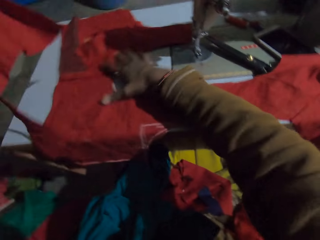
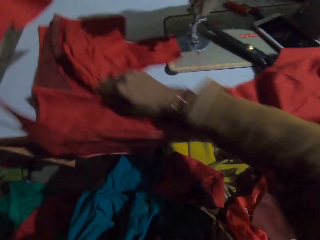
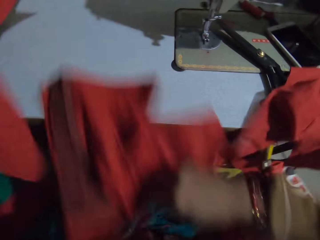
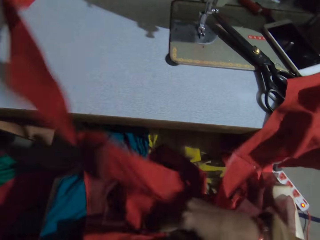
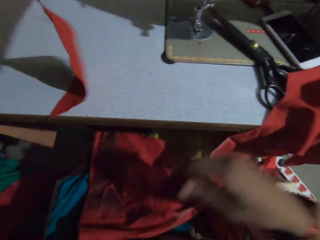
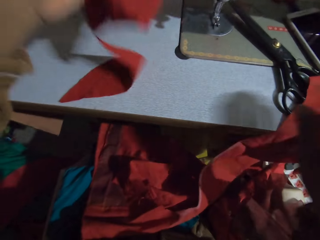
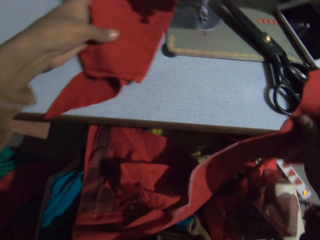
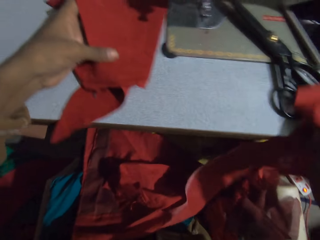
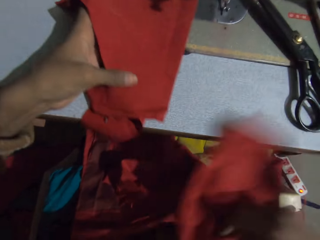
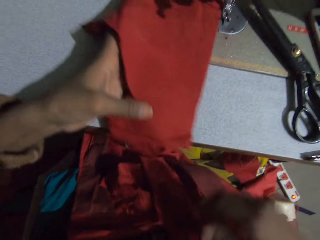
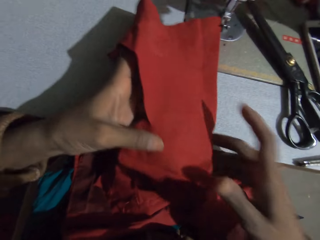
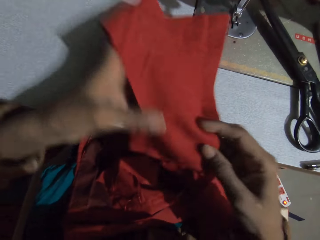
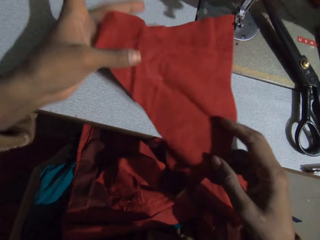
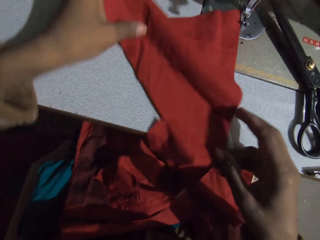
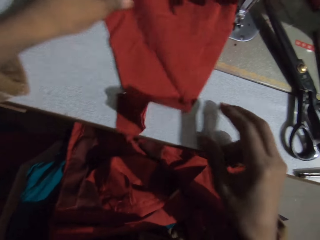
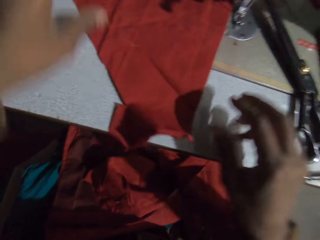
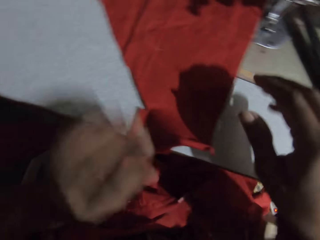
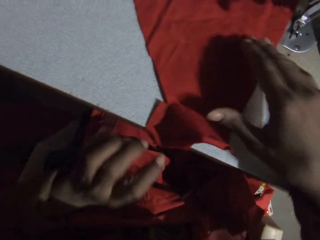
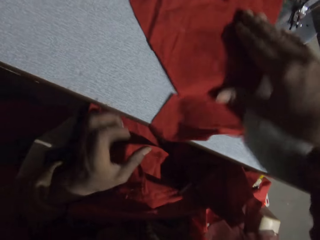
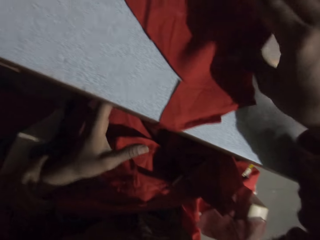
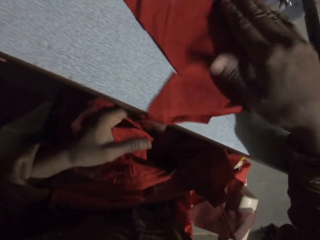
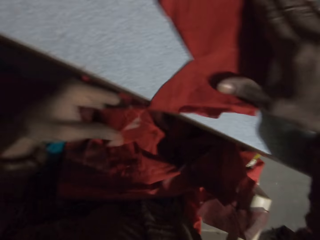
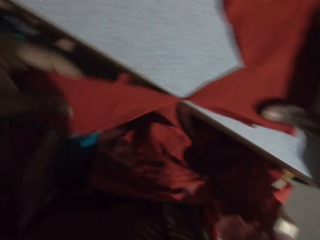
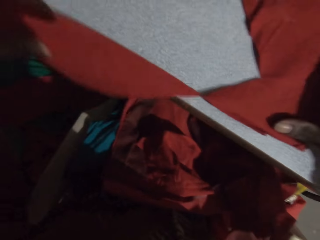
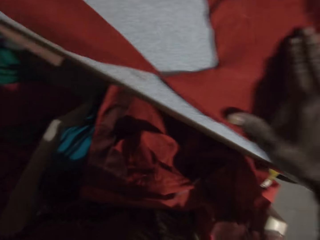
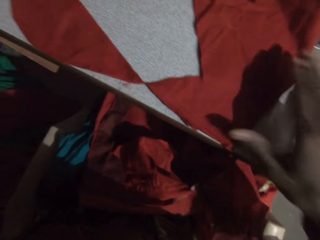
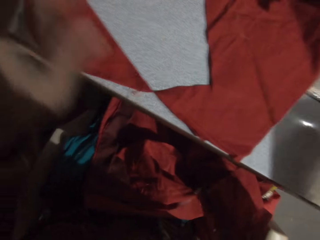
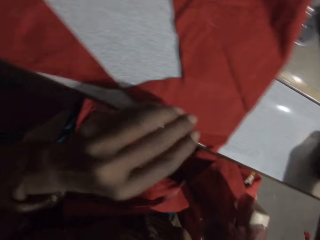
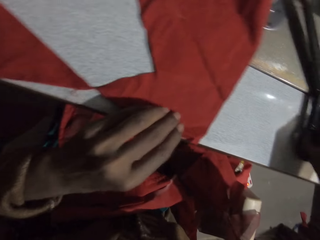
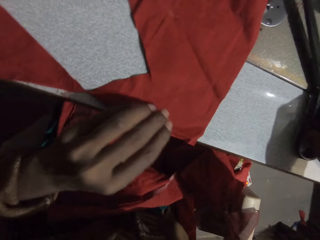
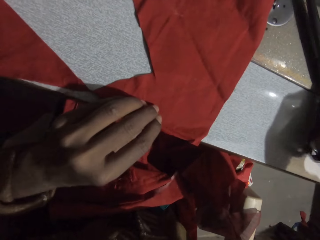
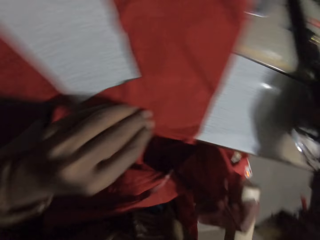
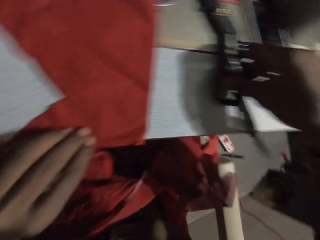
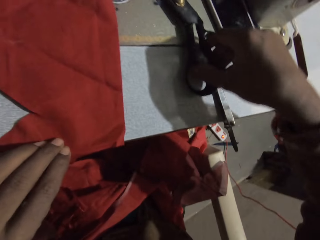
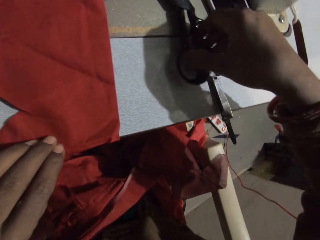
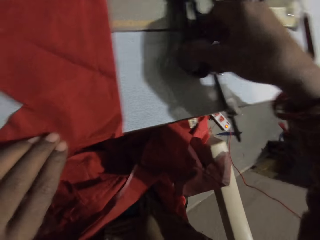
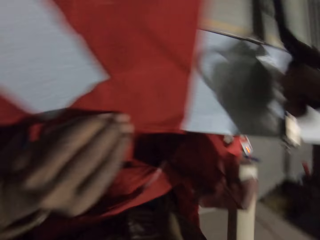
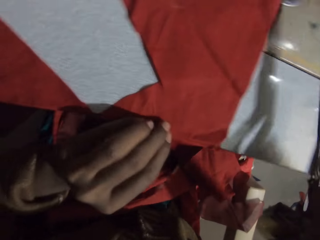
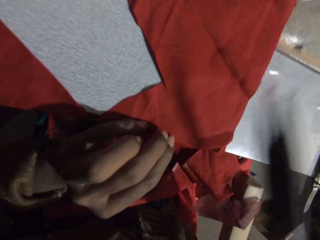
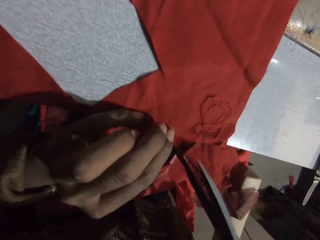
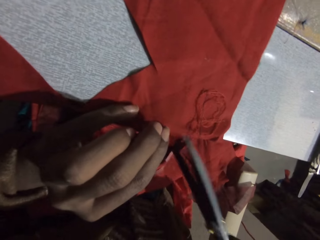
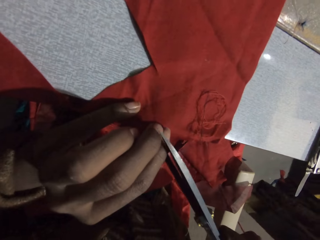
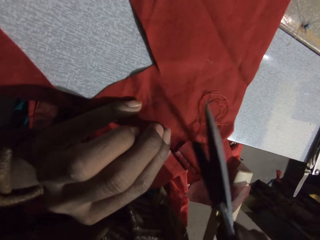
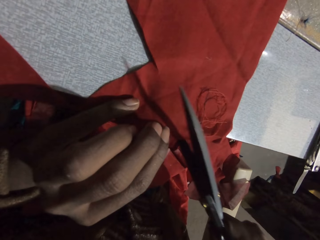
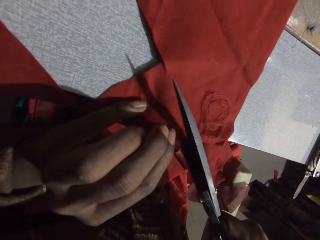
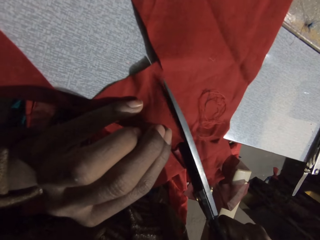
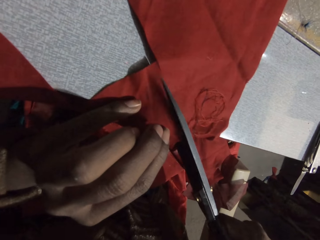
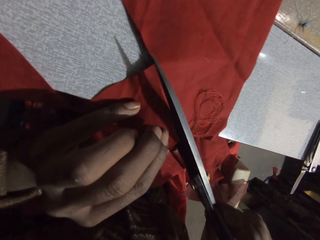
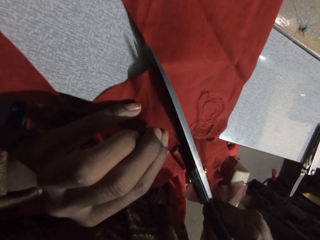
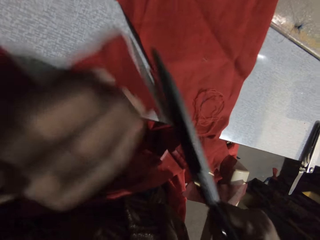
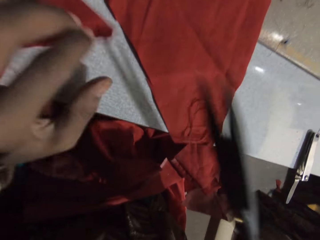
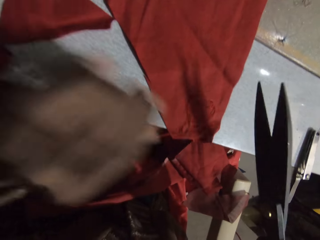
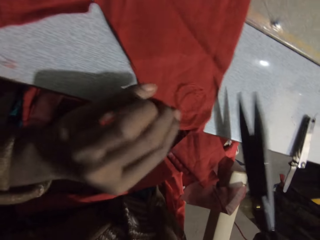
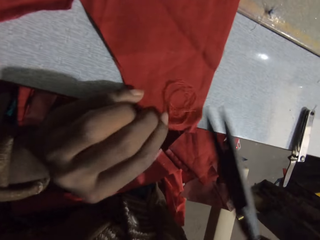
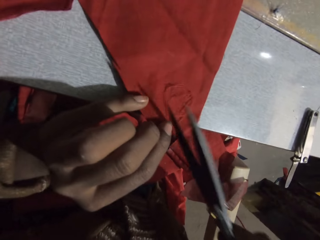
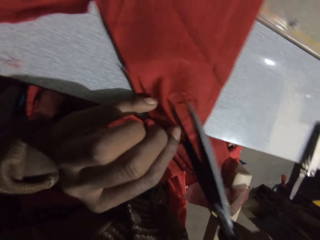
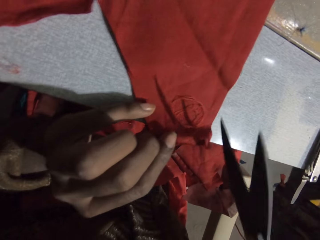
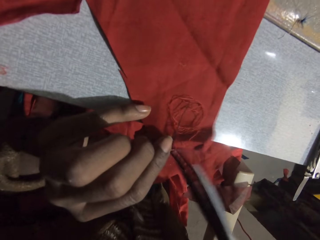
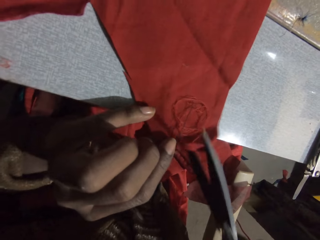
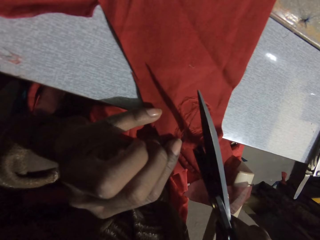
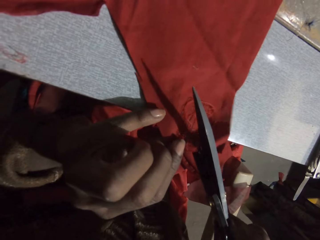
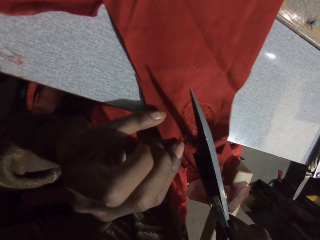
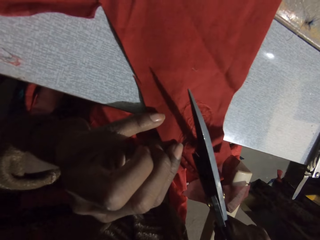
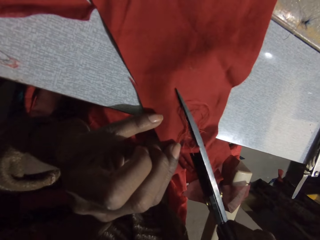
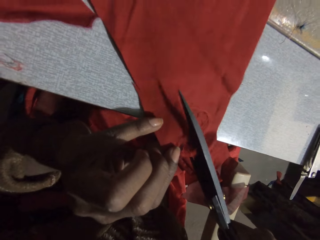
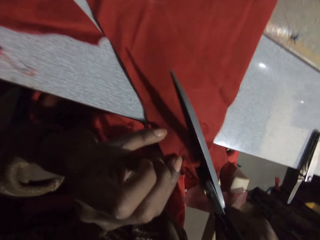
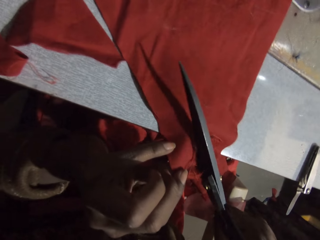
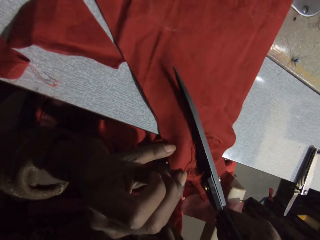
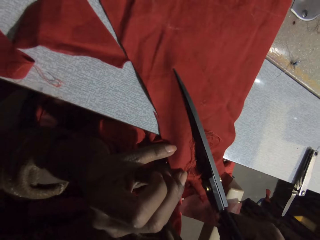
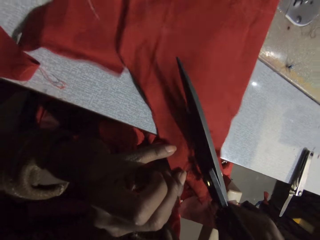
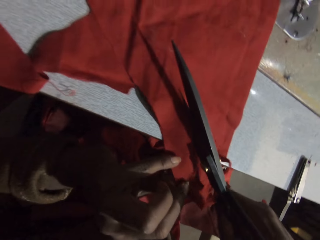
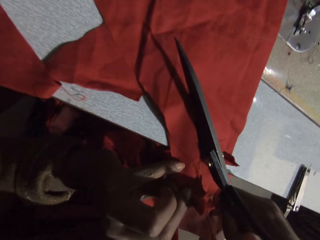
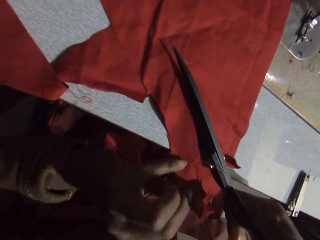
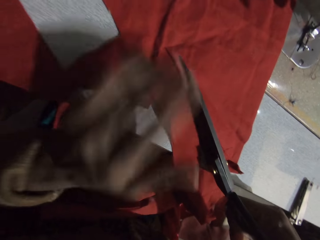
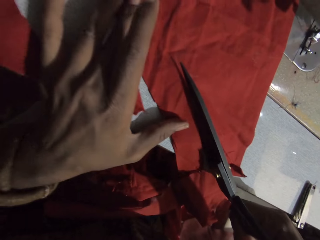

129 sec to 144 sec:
The camera wearer removes the cloth from the sewing machine. They put the cloth on the sewing machine table. They put the cloth on the lap. They hold a piece of cloth. They adjust the cloth. They hold the piece of cloth. They pick the scissors from the sewing machine table. They cut the cloth with the scissors. They move the cloth on the sewing machine. They drop the piece of cloth on the machine table. They cut the cloth with the scissors. They pick the cloth.

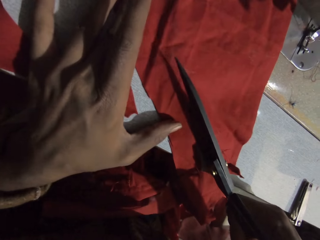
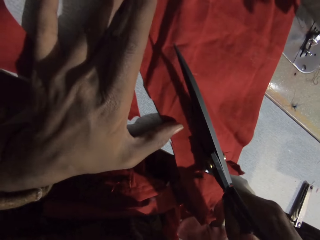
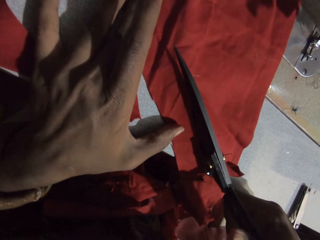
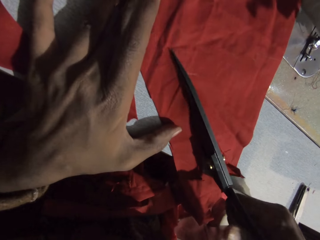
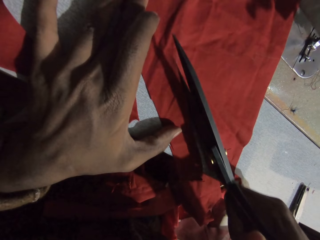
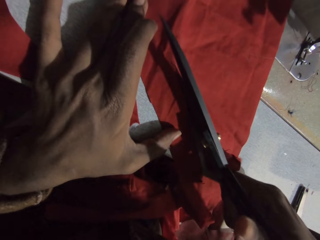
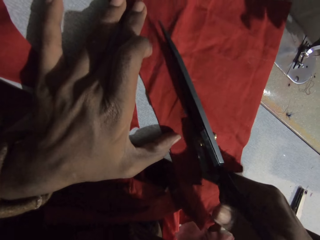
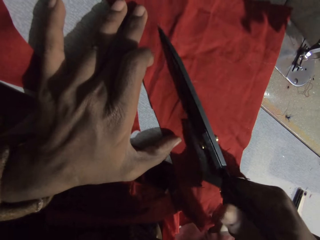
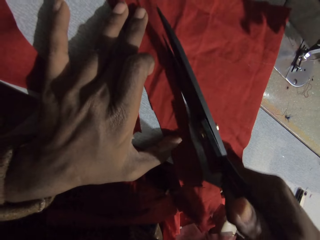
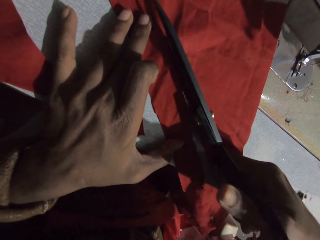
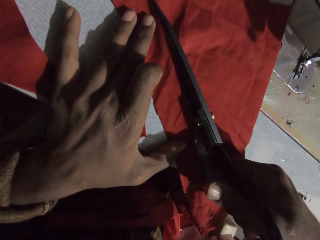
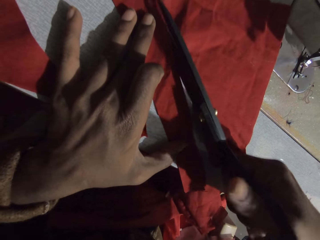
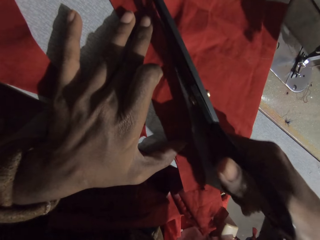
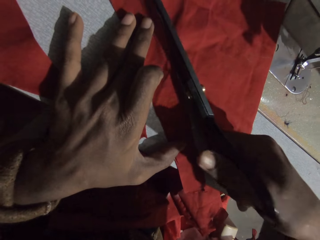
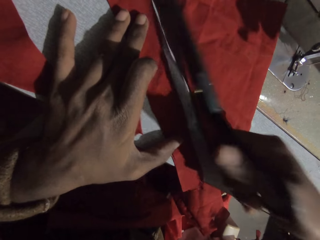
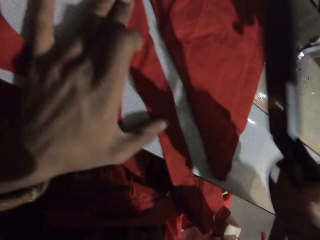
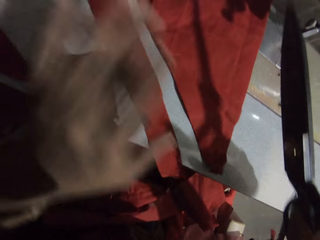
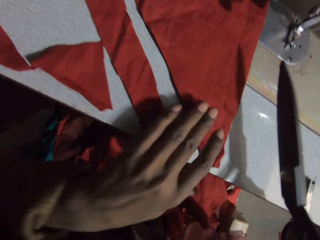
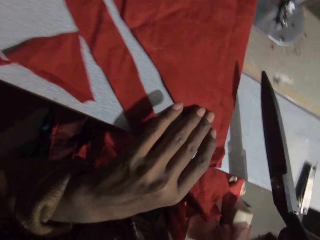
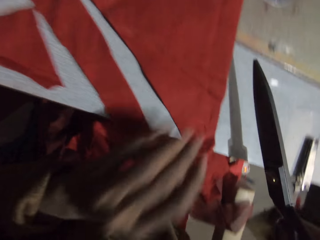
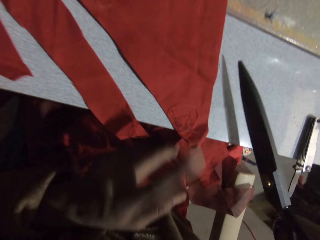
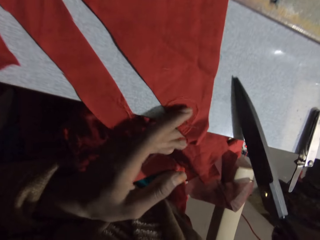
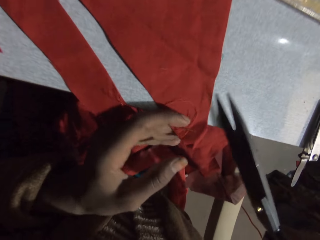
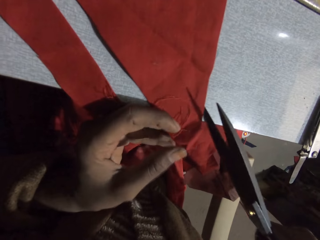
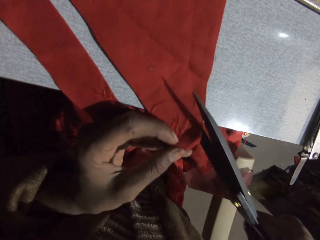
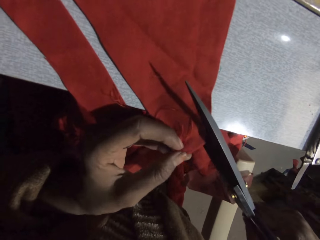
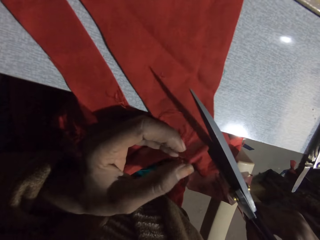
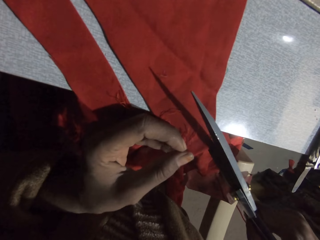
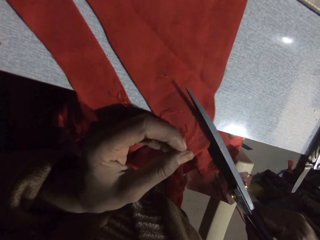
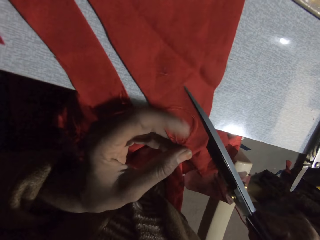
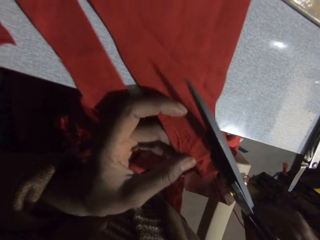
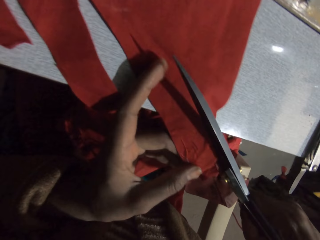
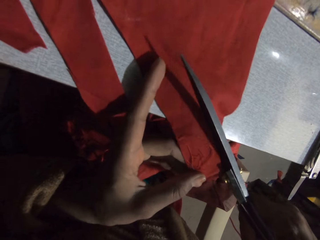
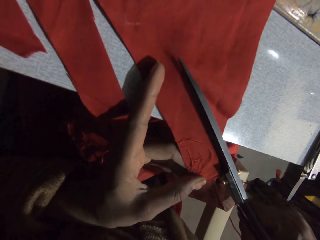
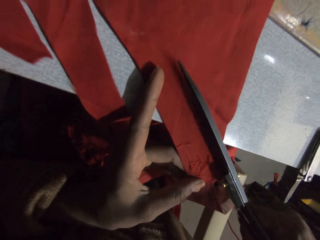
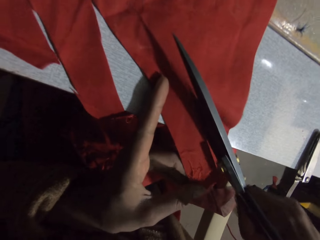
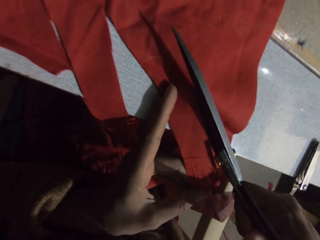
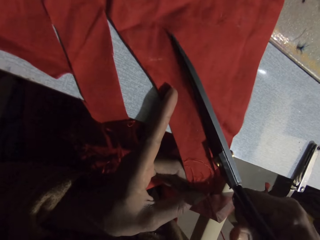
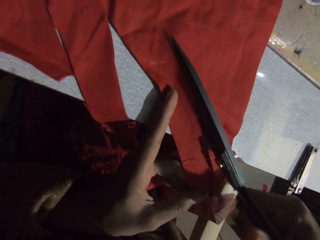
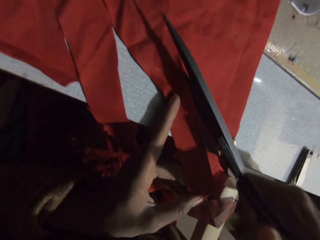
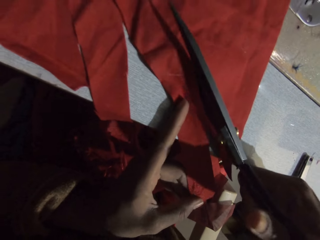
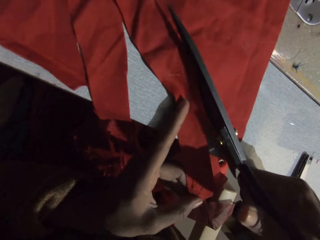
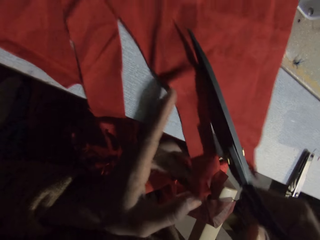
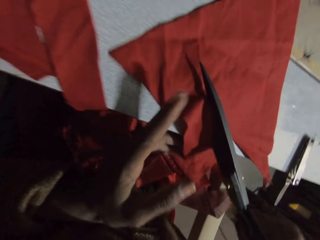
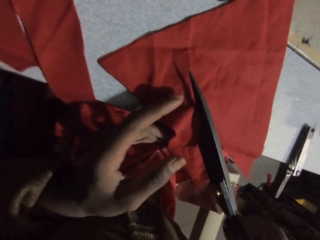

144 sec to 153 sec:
The camera wearer moves a hand. They hold a cloth with a hand. They cut the cloth with the scissors. They move a hand. They hold the cloth with the left hand. They pull the cloth. They cut the cloth with the scissors.
